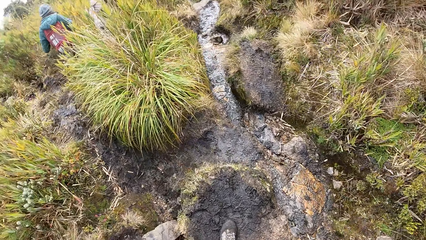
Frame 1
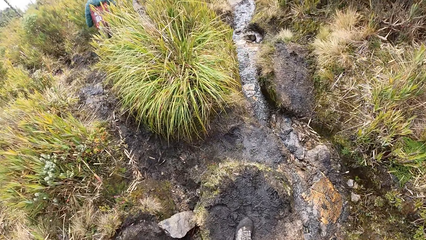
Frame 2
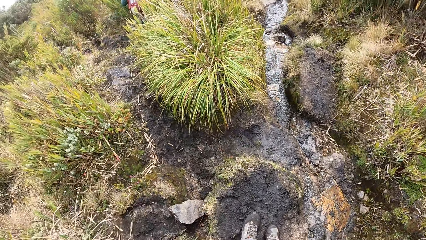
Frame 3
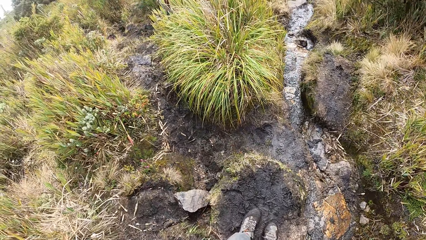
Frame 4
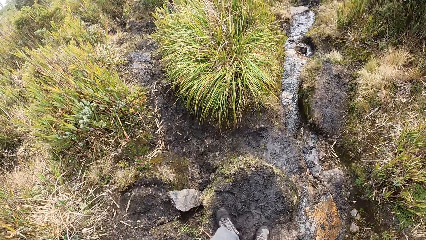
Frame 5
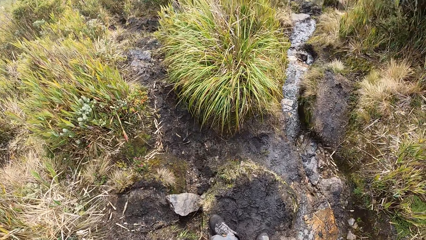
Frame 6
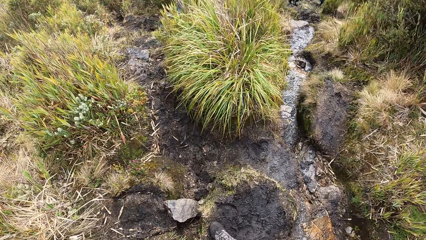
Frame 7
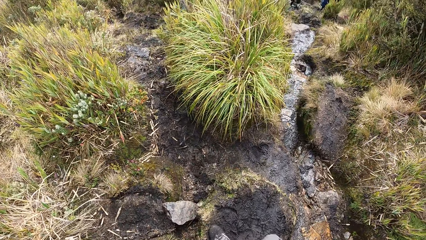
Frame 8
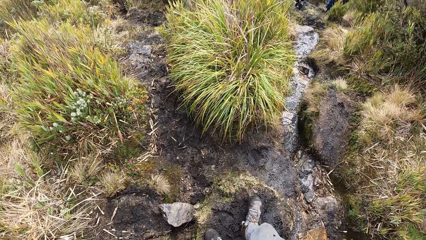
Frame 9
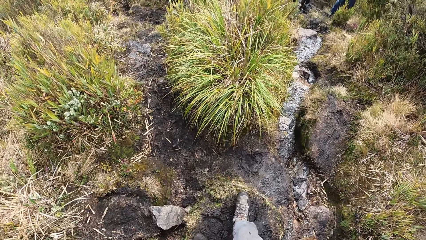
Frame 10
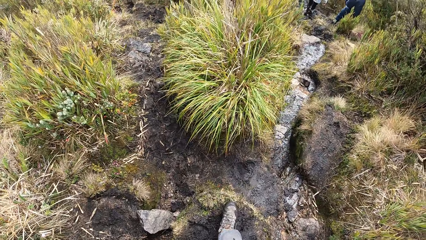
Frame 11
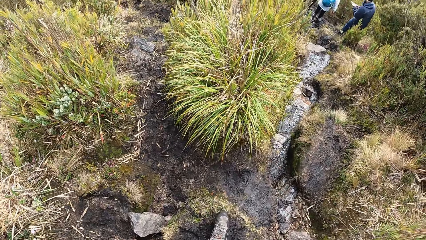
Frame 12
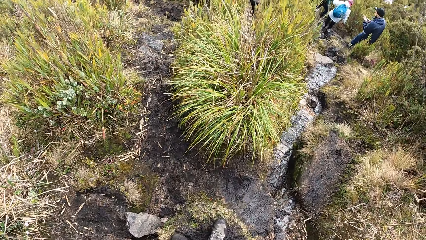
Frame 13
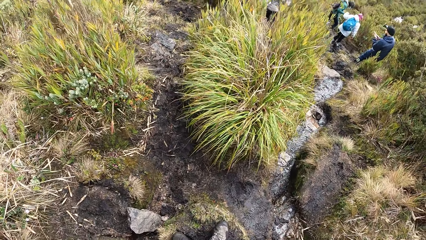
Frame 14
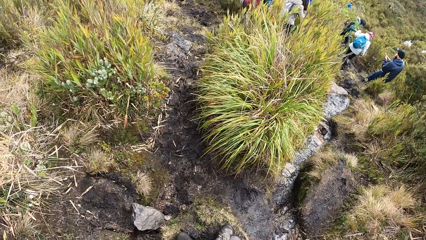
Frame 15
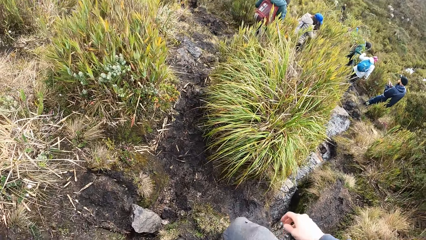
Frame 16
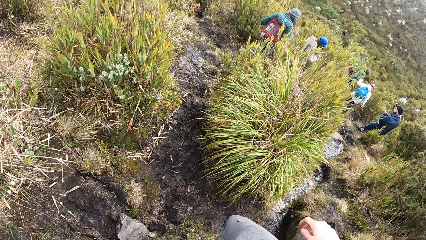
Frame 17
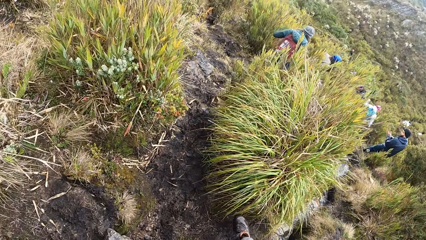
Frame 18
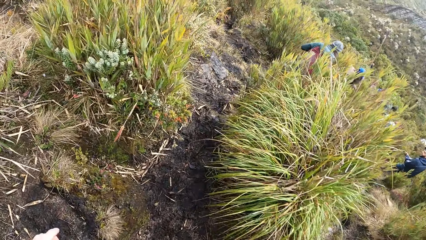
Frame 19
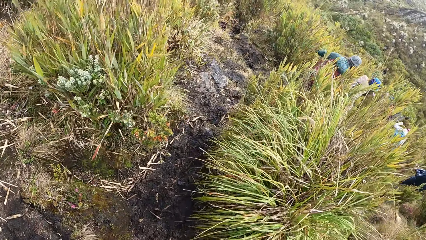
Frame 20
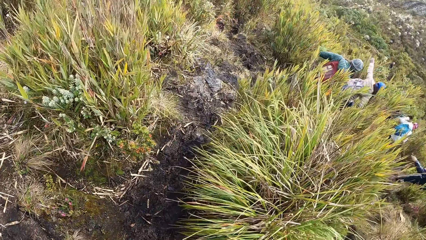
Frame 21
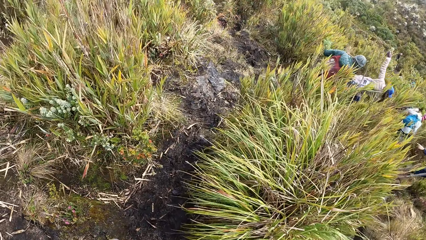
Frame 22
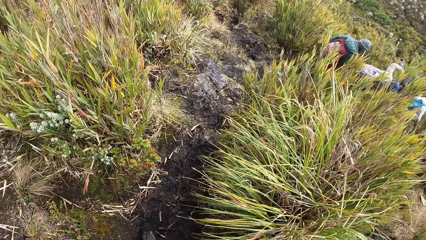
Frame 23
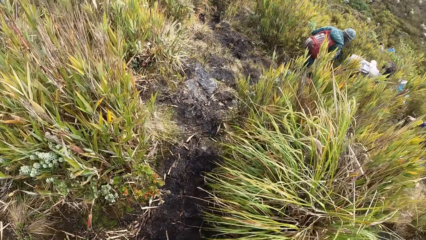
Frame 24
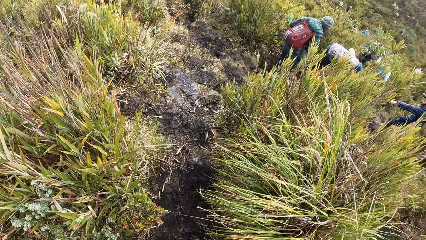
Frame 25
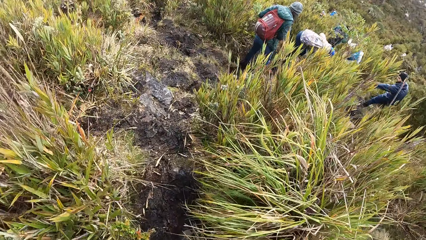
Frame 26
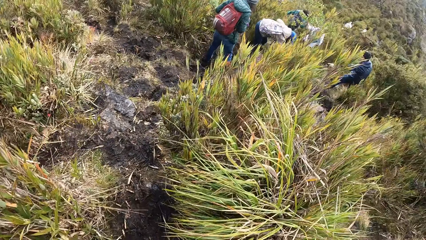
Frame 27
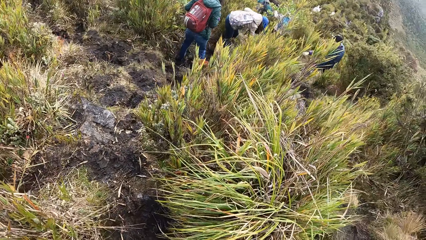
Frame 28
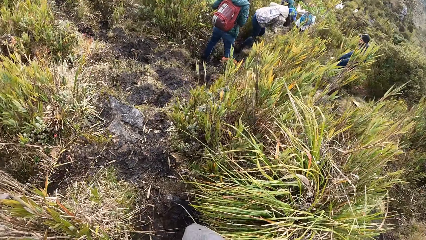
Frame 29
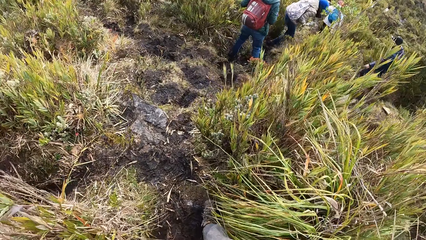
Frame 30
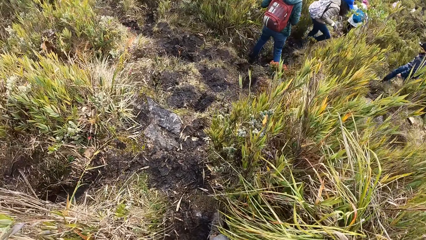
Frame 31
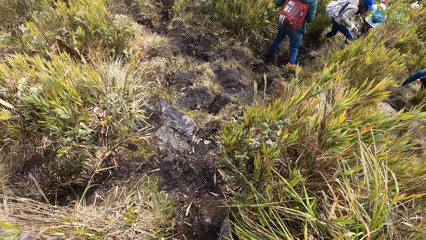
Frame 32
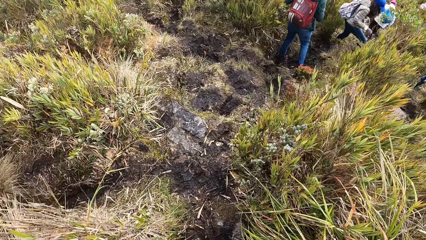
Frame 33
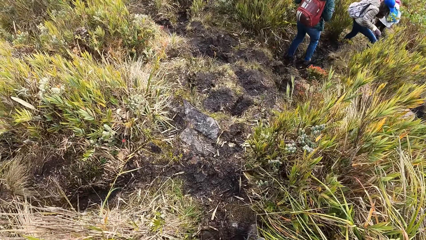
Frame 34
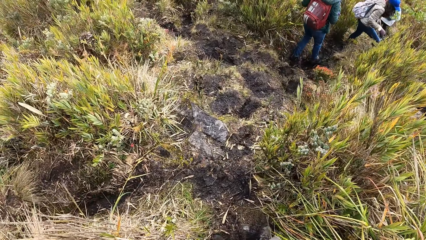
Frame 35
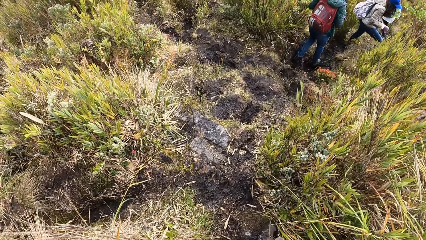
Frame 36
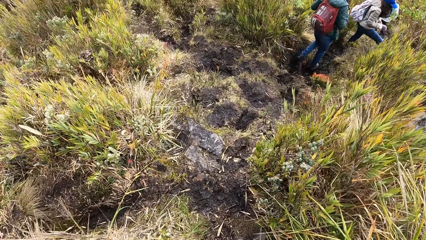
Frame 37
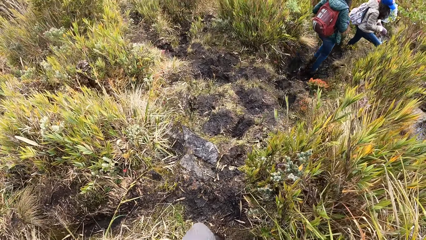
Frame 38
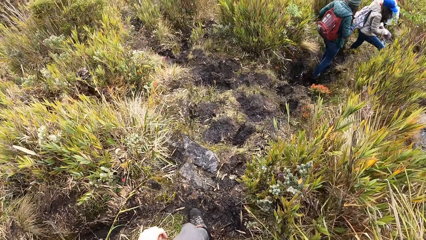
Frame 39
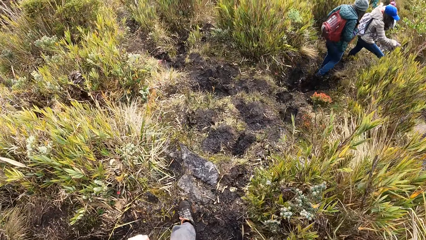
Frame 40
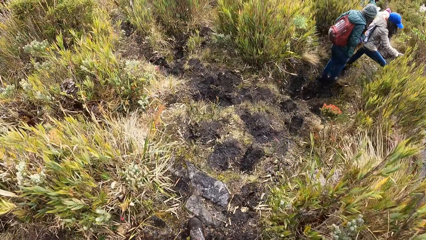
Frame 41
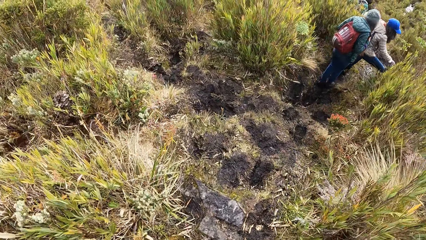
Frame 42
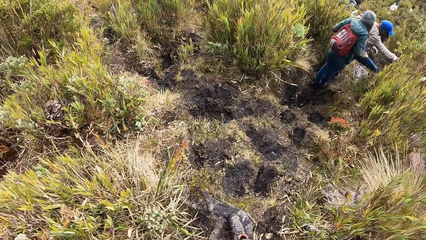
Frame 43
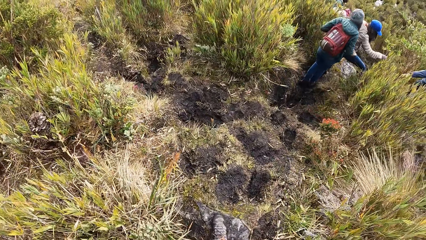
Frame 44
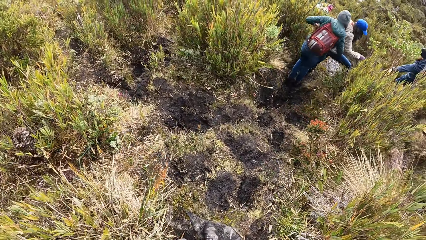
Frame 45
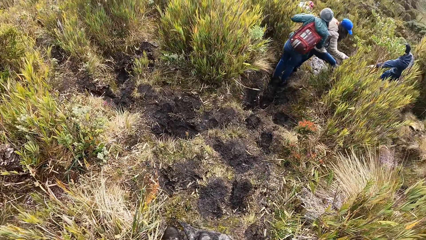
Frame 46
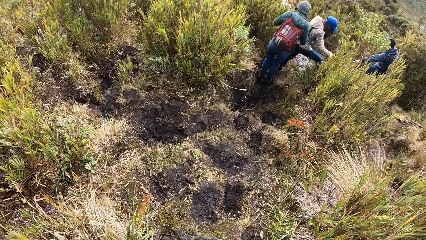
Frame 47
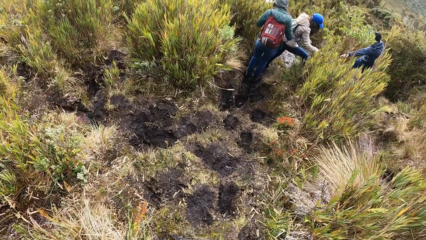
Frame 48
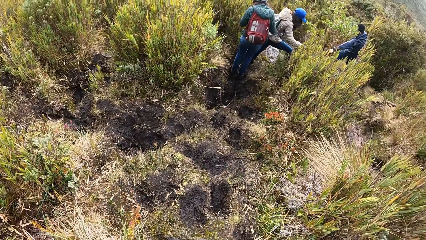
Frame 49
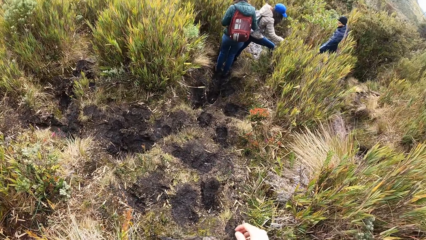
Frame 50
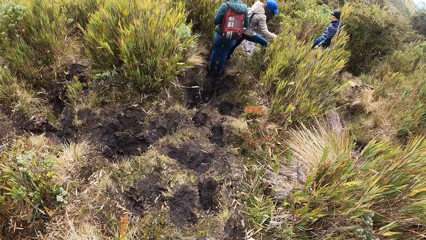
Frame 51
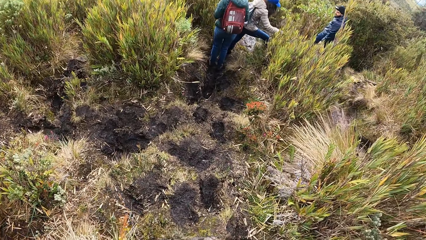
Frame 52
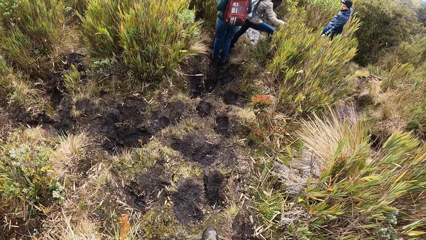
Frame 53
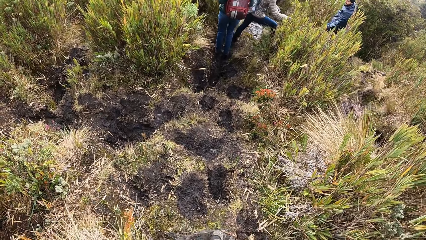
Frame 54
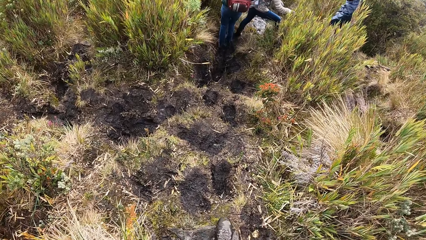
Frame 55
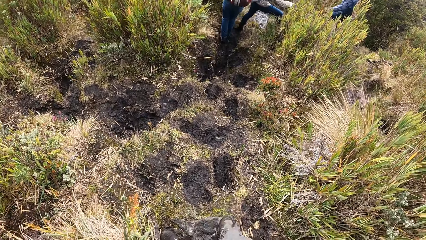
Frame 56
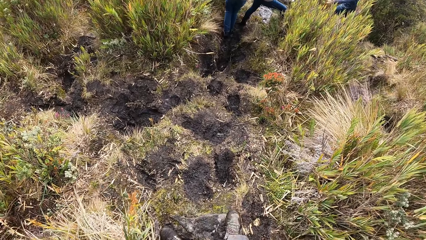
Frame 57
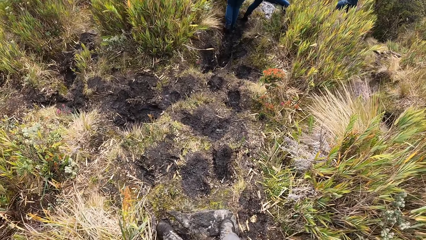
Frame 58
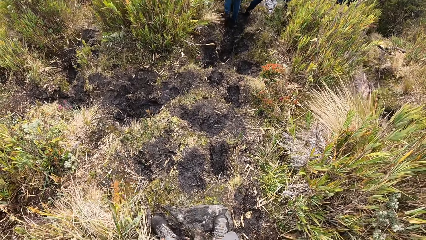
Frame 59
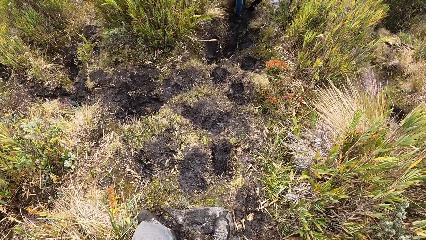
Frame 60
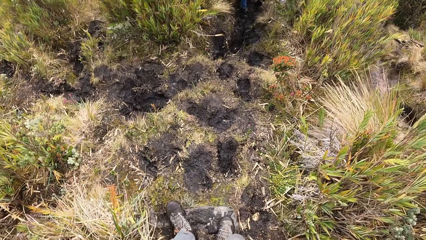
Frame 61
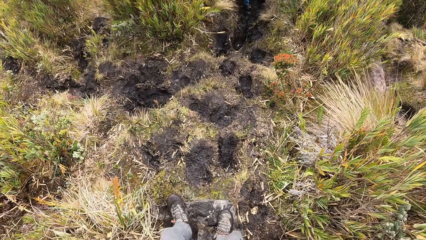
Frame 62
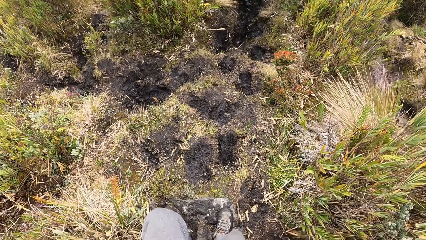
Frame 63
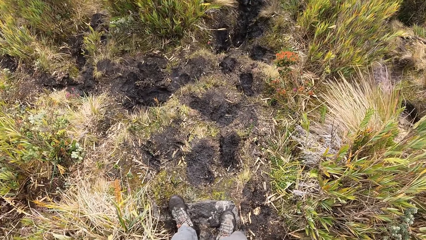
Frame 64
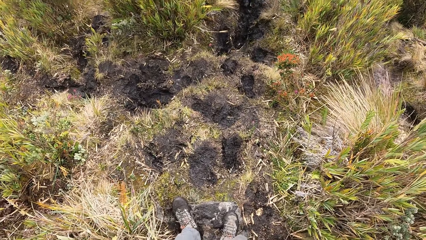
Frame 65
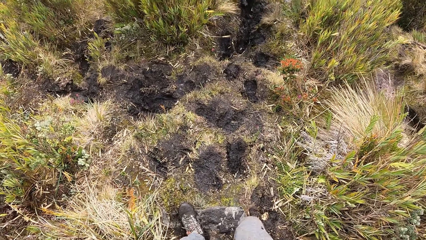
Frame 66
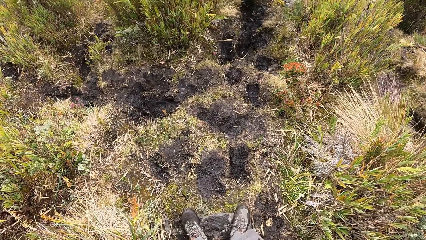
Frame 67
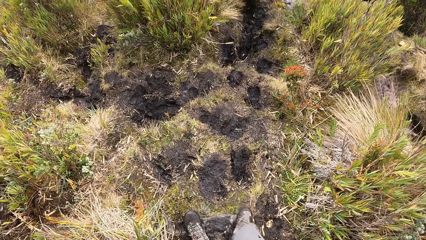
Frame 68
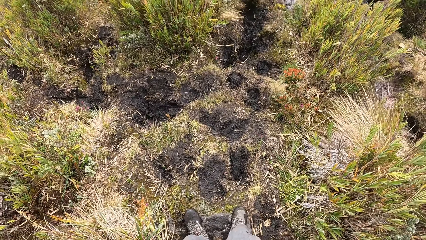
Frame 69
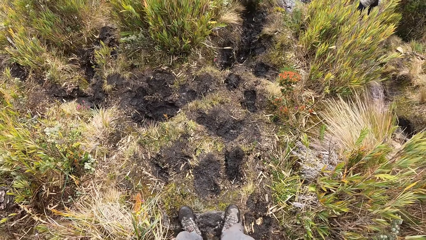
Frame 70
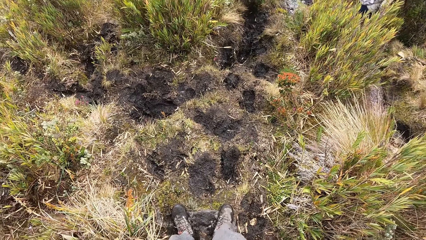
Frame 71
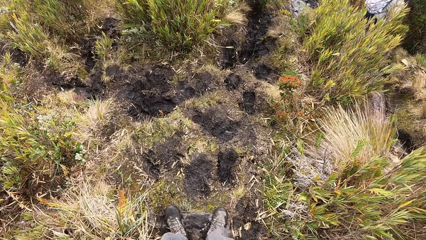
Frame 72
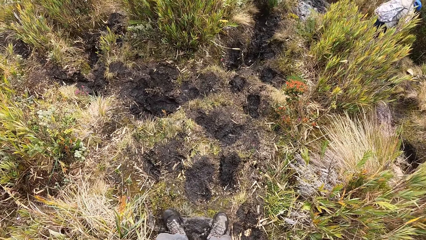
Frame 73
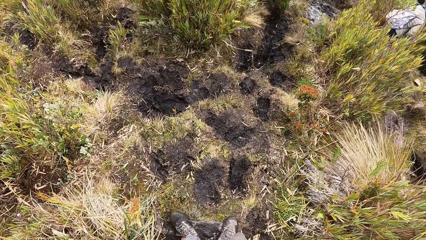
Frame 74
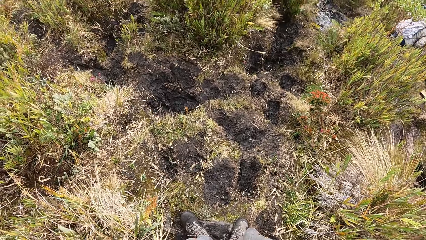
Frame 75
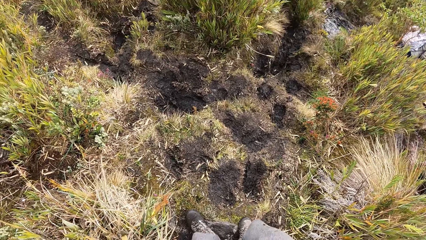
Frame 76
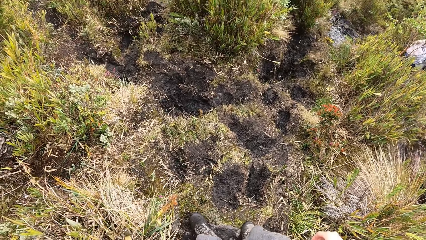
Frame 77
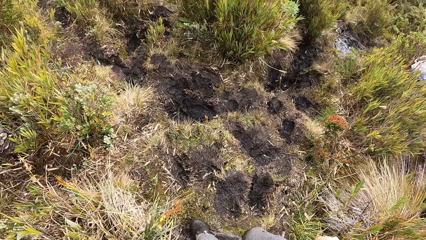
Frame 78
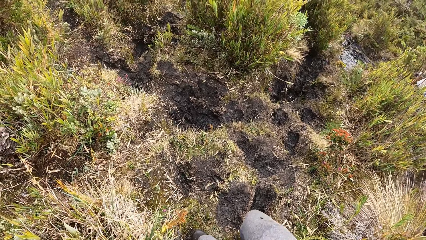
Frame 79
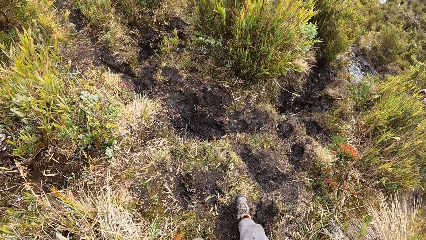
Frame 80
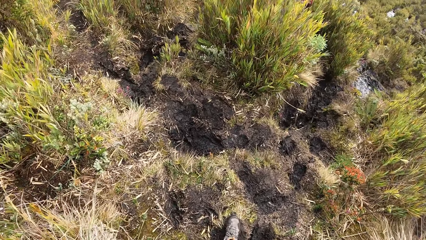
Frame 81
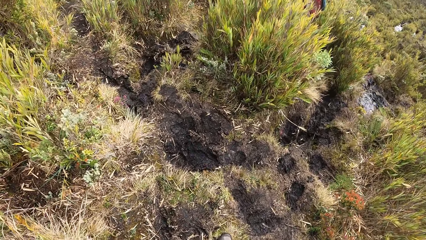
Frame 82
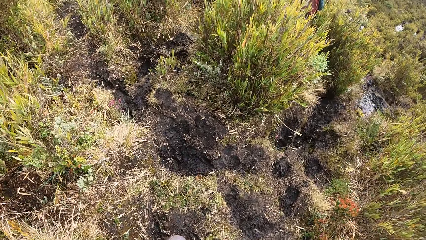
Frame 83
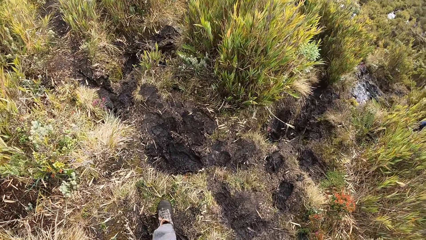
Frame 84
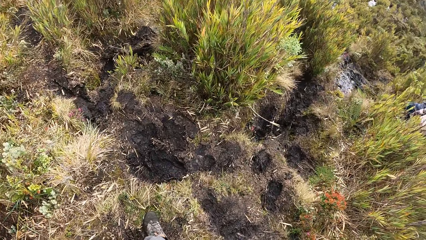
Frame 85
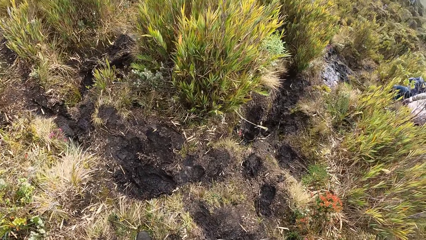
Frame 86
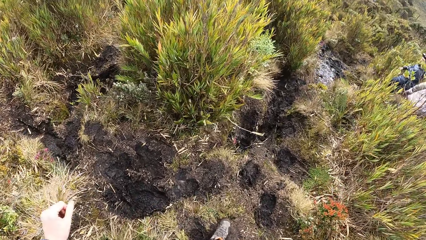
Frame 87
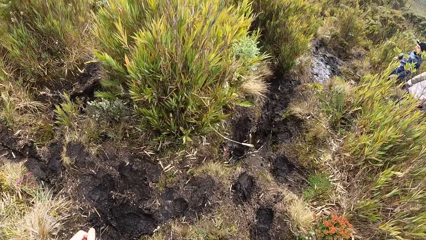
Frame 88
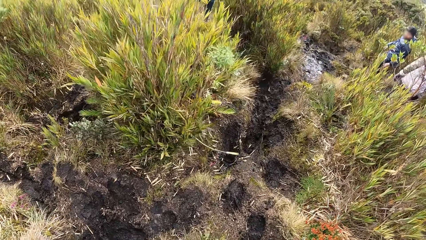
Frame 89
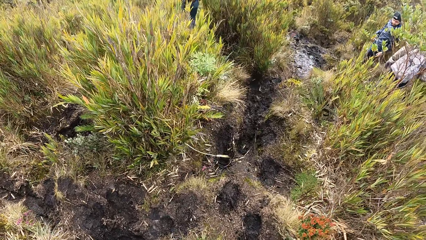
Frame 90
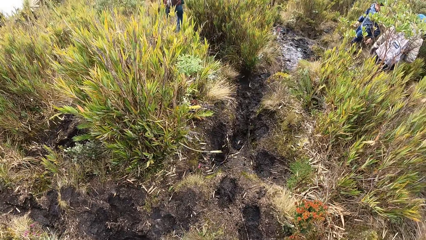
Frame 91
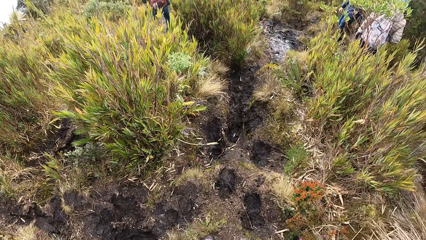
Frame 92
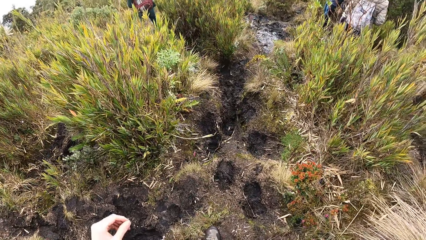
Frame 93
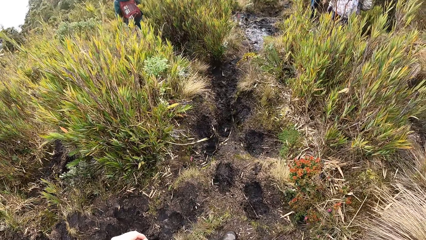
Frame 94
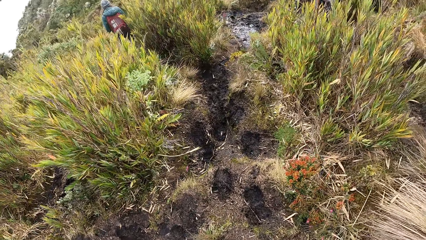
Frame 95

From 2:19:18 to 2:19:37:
The camera wearer walks on the path. She scrapes dirt from beneath a boot on her right leg on a rock on the ground. She stomps the rock on the ground with a boot on her left leg. She walks on the path.
